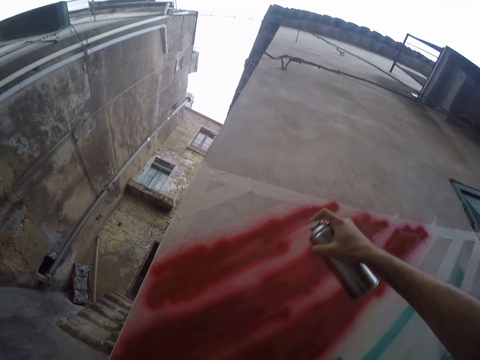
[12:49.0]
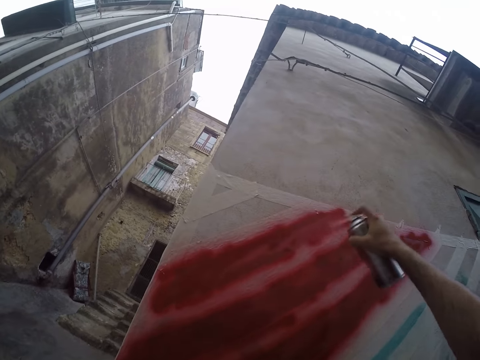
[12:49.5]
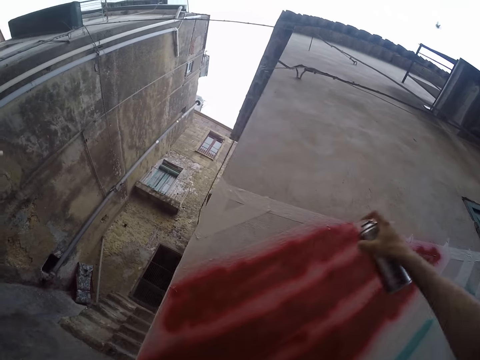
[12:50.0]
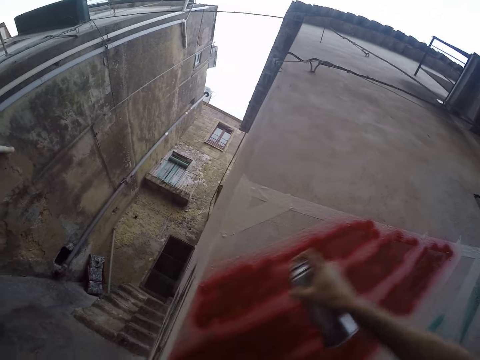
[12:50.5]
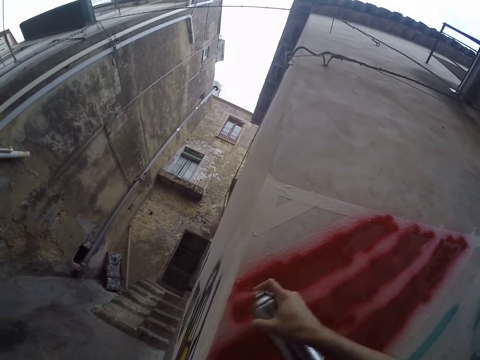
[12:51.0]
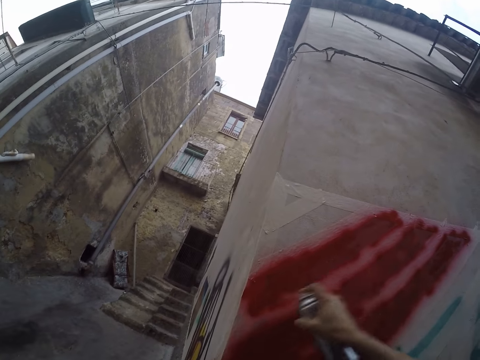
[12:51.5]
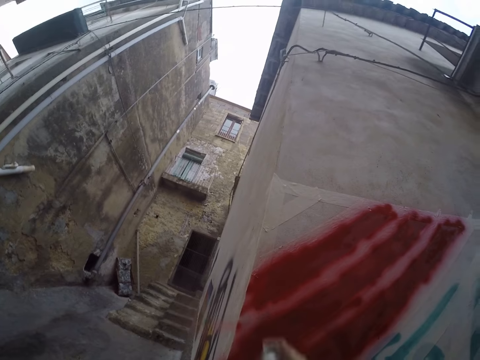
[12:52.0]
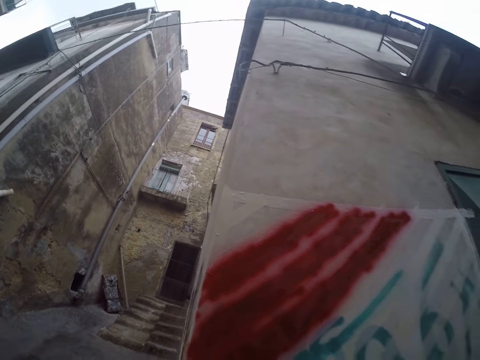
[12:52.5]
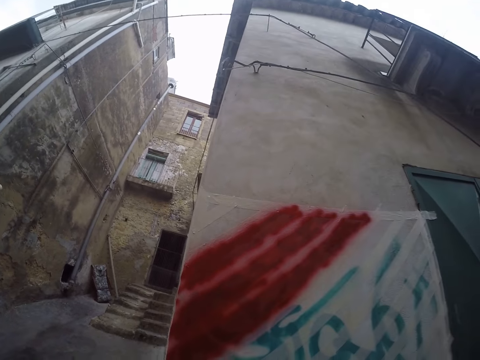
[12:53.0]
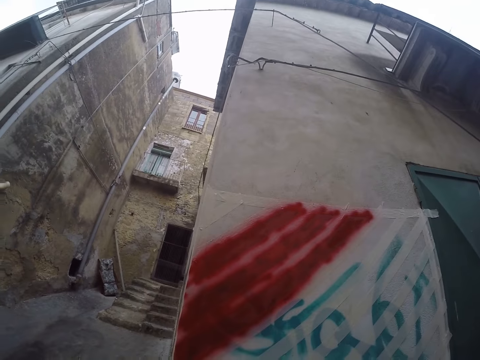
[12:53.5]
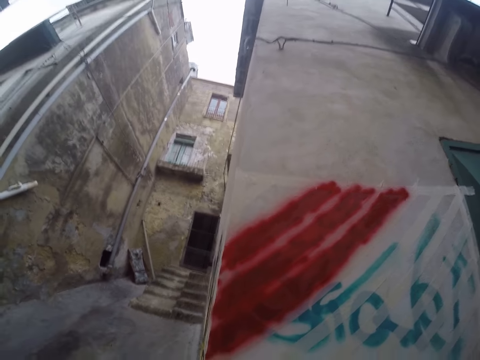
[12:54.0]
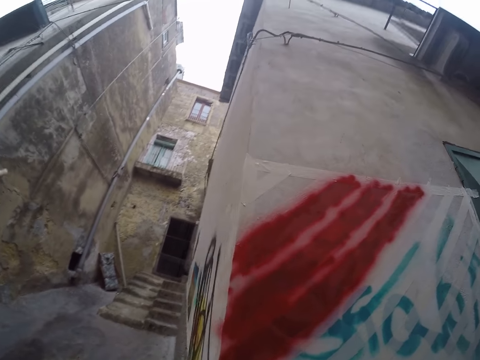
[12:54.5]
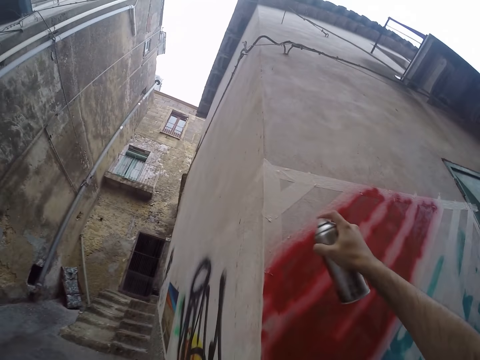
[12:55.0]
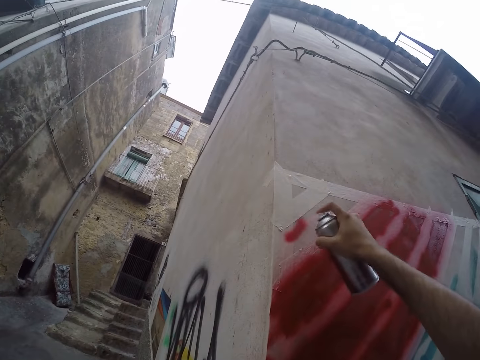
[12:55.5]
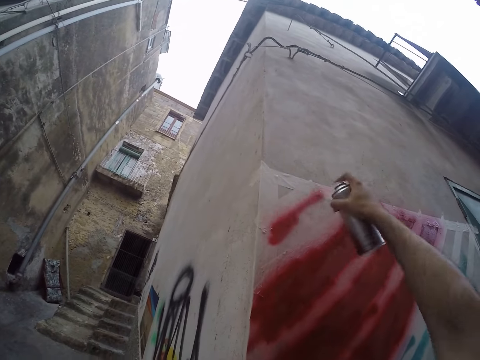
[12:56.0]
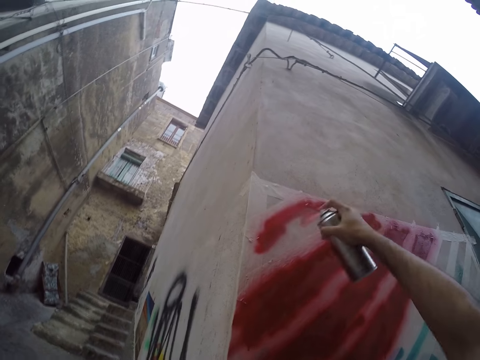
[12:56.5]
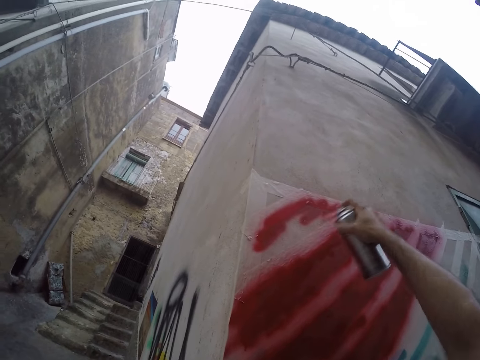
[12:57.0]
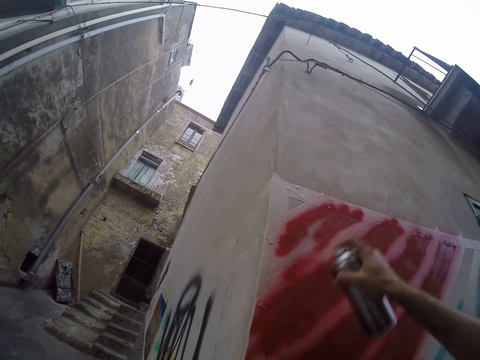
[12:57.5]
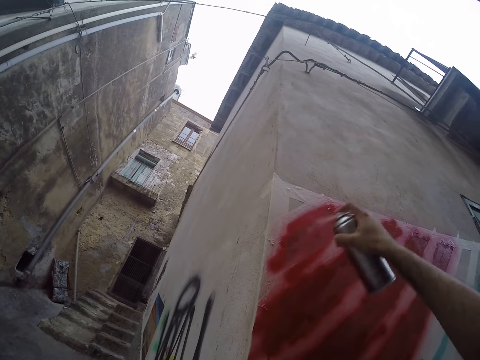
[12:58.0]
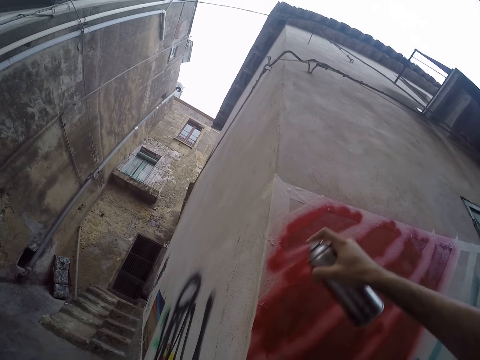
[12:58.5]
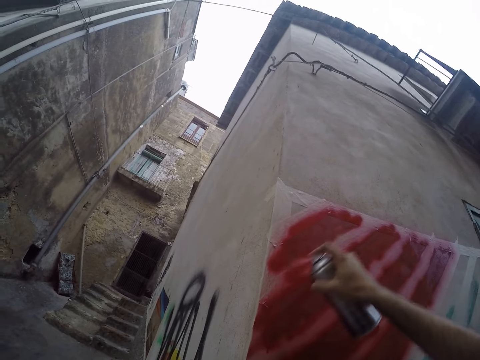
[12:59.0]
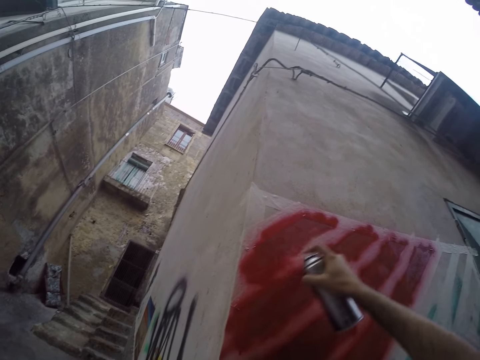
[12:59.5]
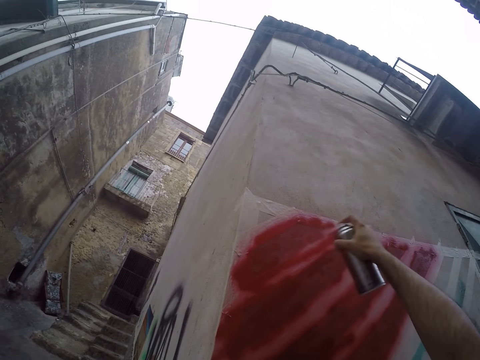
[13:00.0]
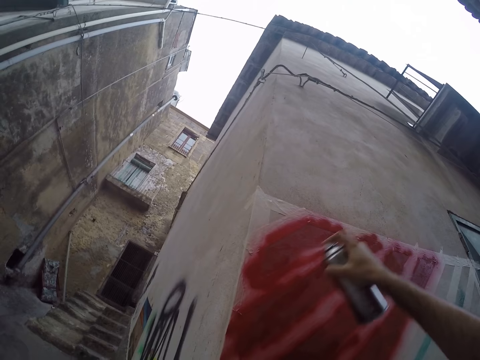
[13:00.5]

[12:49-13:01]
The camera wearer looks around the wall. They spray paint on the wall.

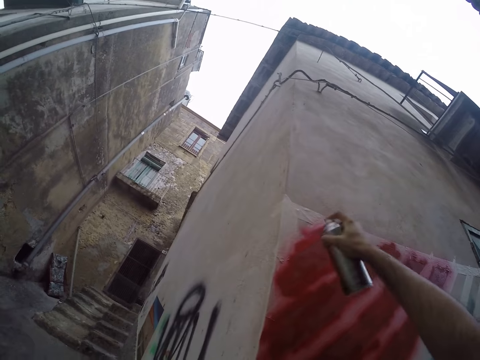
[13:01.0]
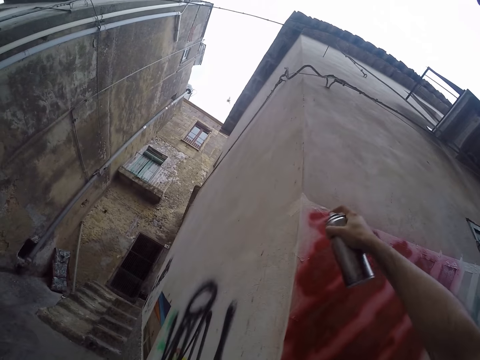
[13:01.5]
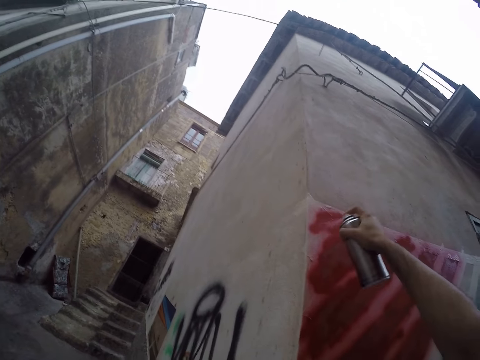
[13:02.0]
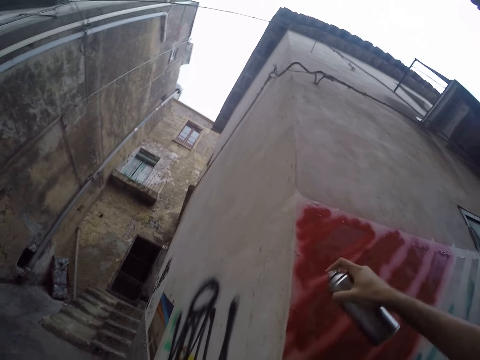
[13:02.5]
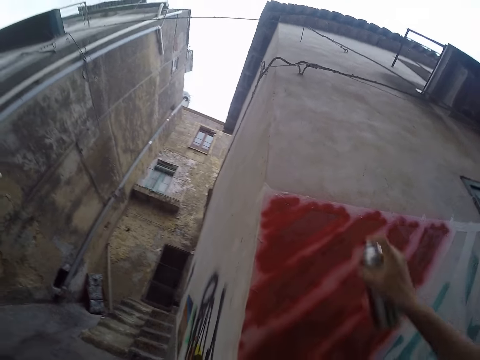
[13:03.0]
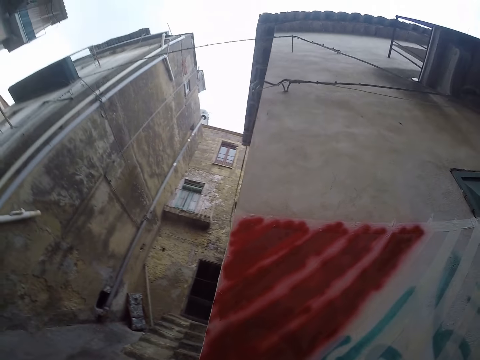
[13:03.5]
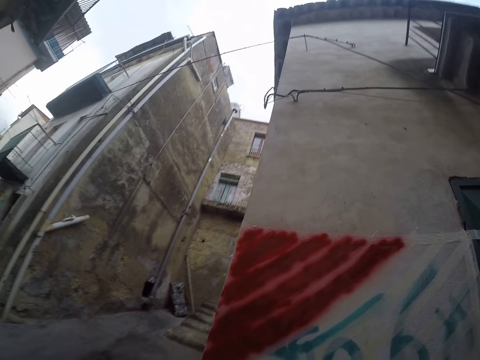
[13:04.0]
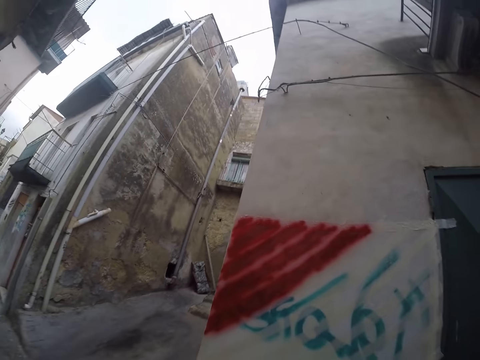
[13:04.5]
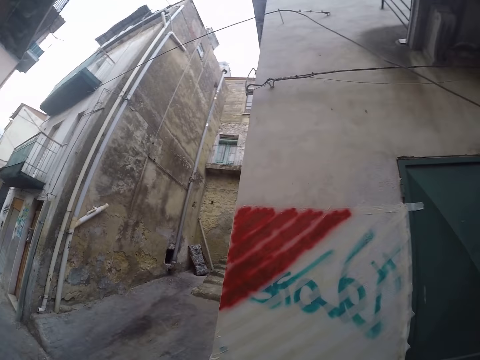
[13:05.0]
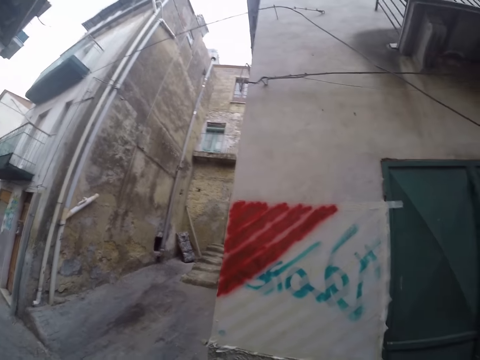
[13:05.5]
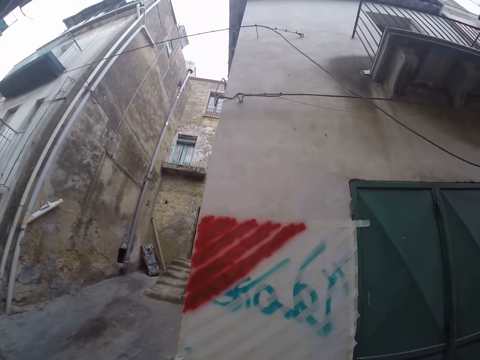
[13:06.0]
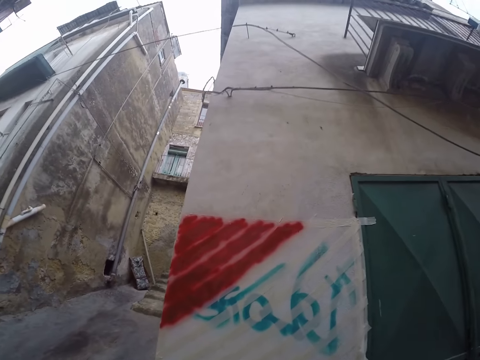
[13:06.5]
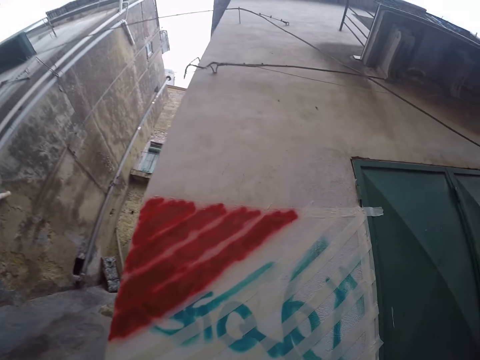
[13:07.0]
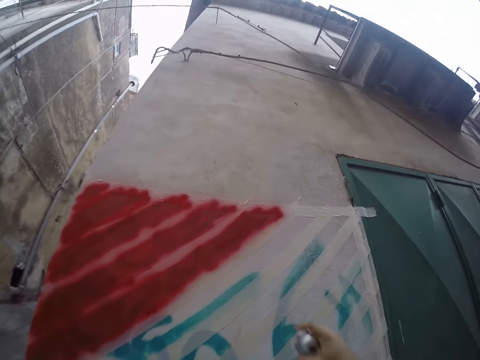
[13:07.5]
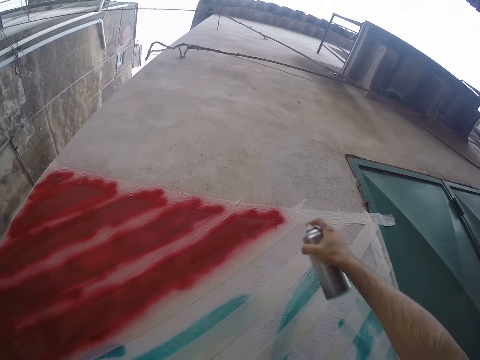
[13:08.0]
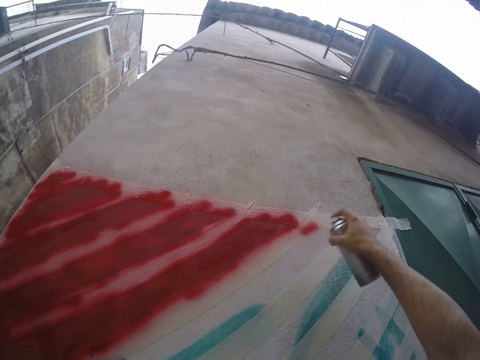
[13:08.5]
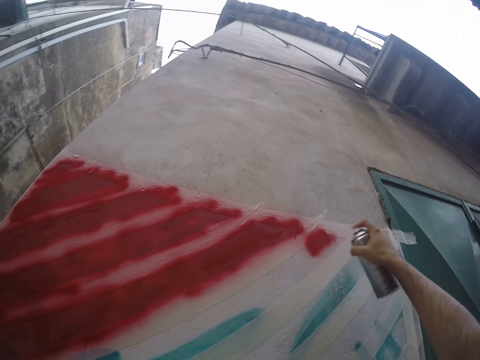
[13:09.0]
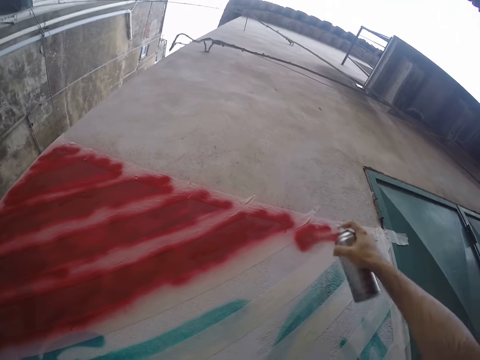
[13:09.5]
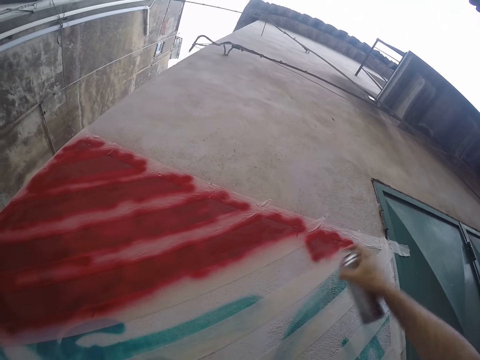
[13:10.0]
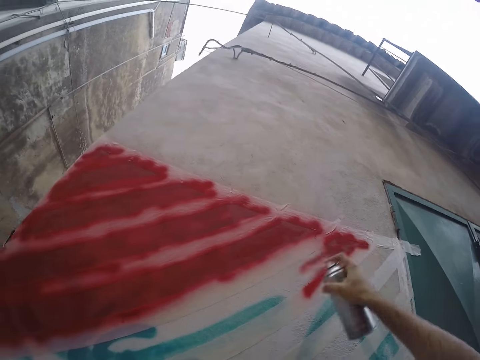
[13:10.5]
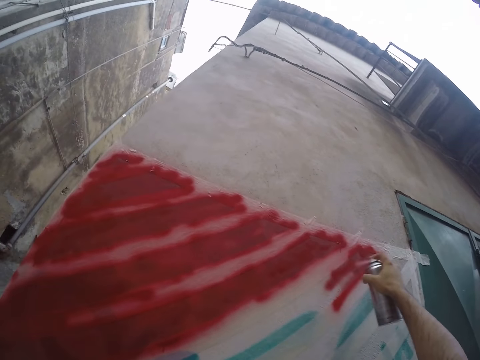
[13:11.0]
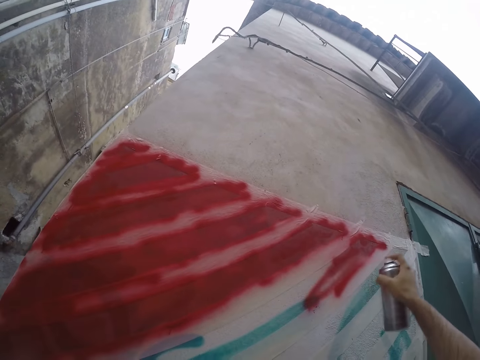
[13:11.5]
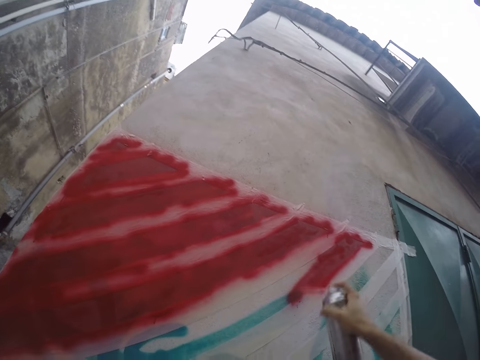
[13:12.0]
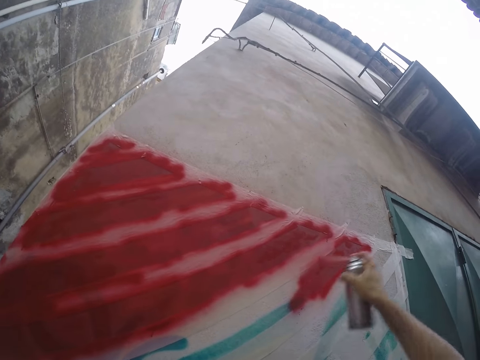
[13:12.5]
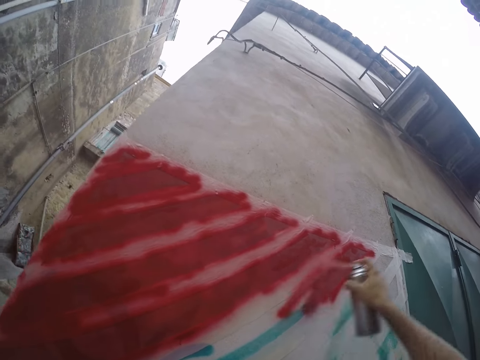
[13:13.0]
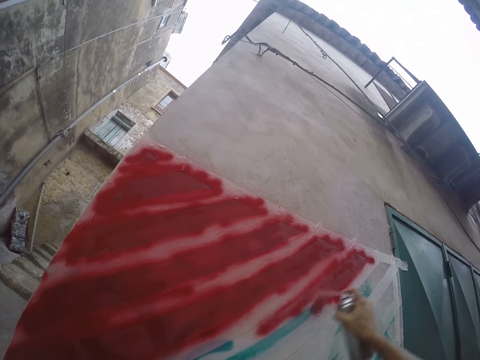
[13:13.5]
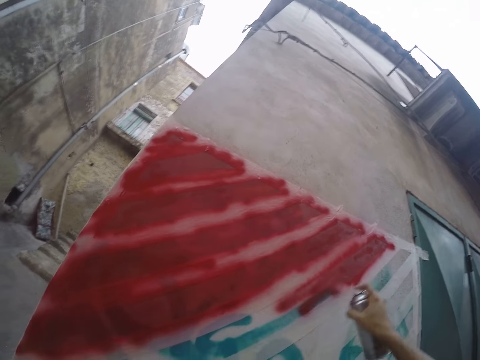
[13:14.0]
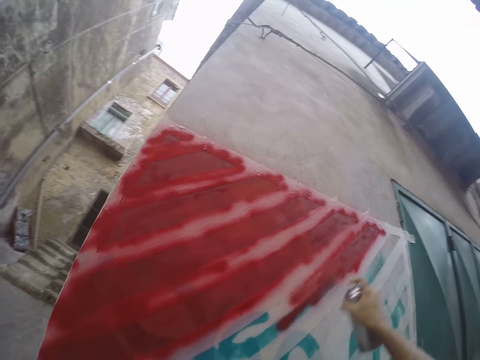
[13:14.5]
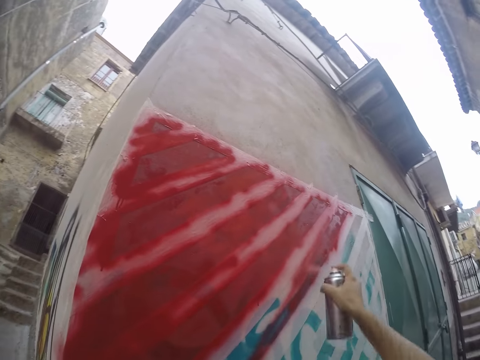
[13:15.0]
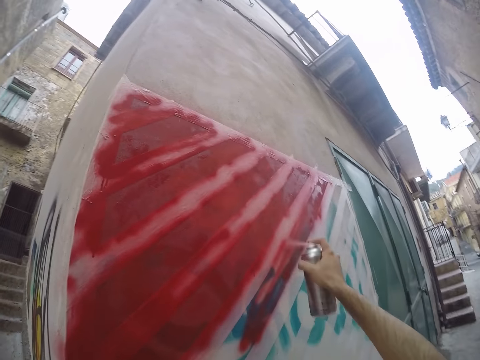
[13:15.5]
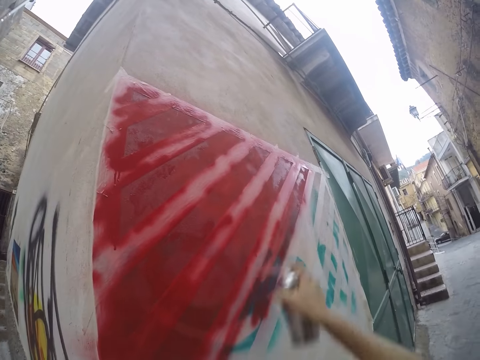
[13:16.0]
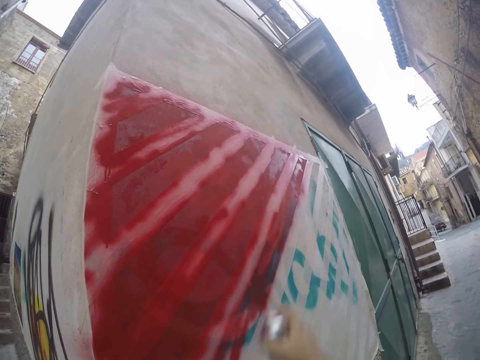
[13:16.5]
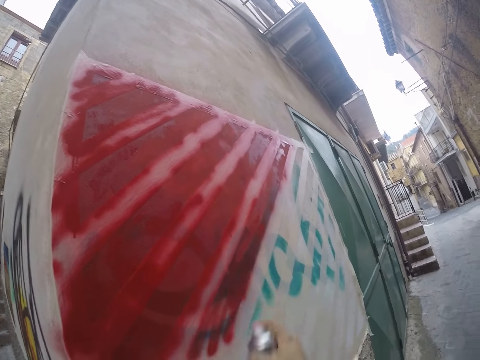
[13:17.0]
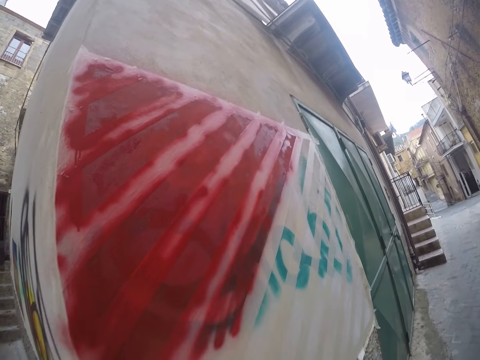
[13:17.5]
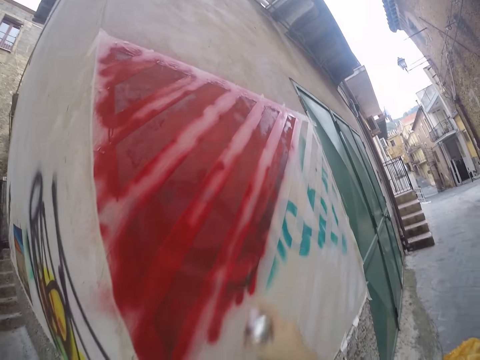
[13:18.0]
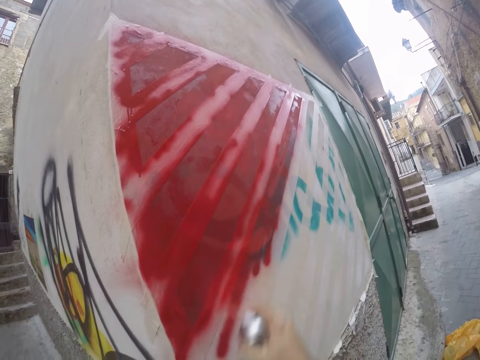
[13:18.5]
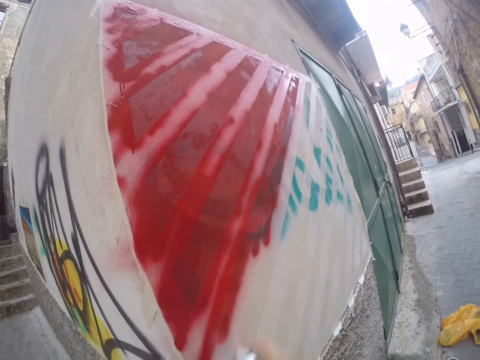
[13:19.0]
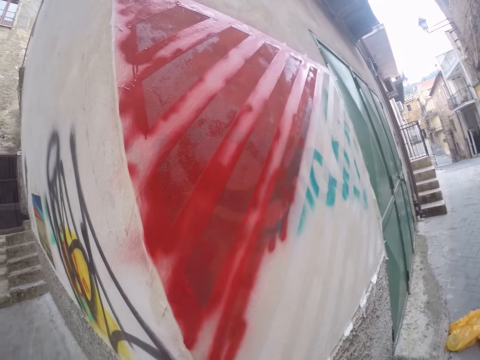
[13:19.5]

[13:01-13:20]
The camera wearer looks around the wall. They spray paint on the wall.
